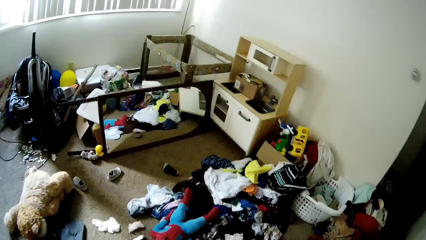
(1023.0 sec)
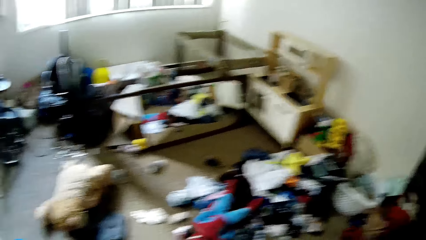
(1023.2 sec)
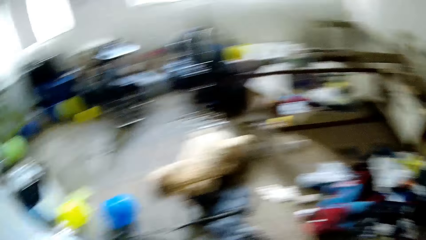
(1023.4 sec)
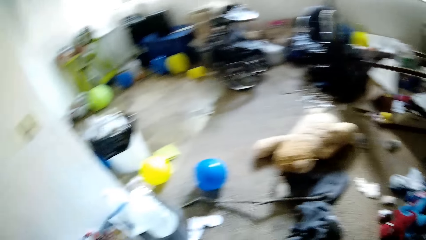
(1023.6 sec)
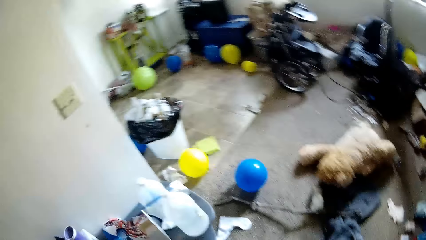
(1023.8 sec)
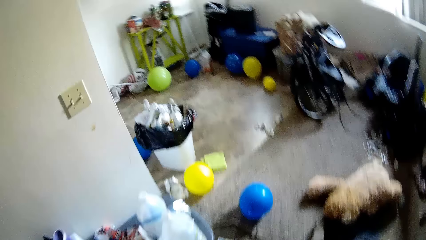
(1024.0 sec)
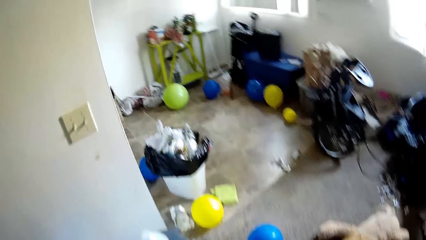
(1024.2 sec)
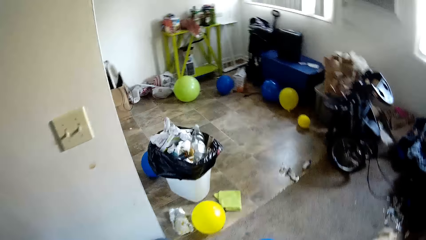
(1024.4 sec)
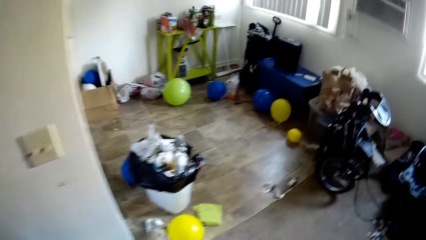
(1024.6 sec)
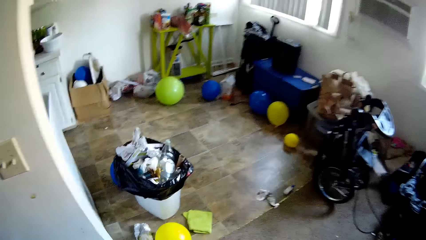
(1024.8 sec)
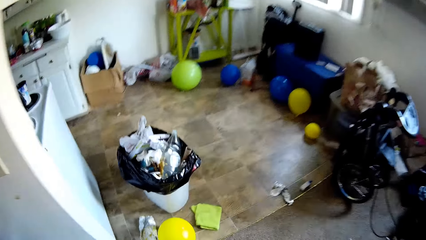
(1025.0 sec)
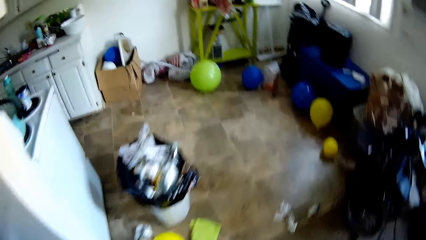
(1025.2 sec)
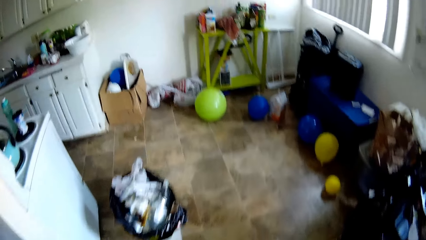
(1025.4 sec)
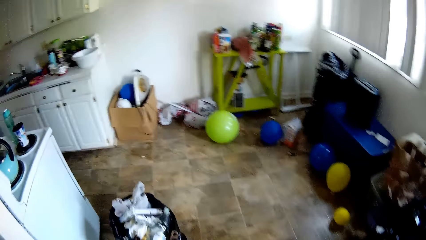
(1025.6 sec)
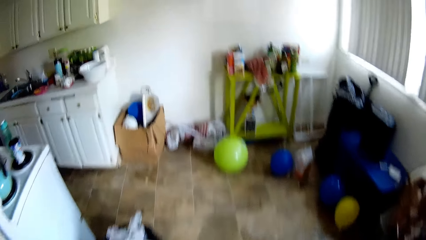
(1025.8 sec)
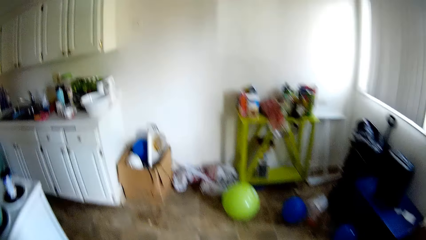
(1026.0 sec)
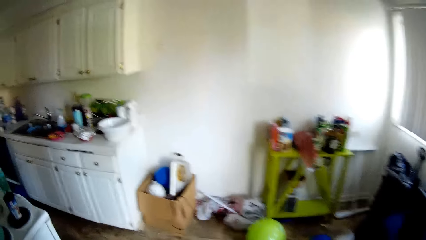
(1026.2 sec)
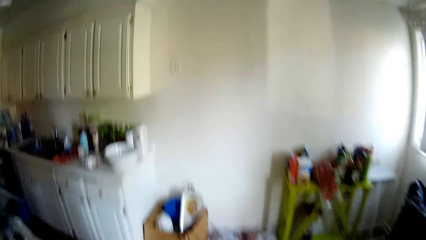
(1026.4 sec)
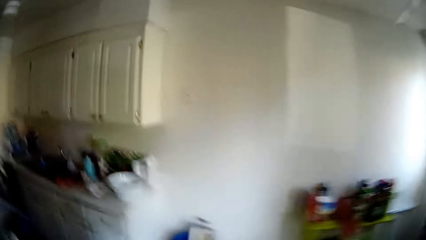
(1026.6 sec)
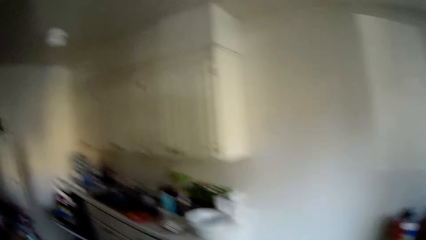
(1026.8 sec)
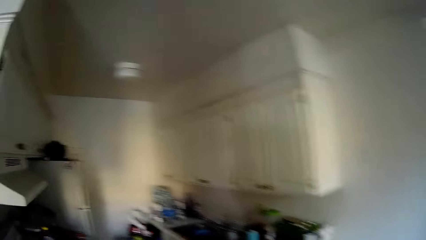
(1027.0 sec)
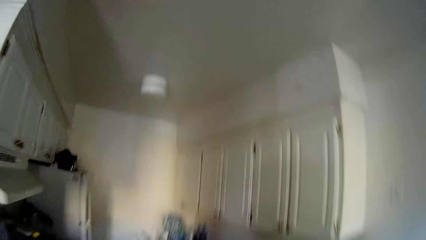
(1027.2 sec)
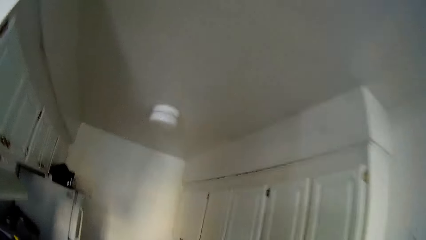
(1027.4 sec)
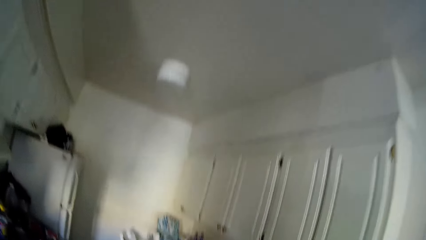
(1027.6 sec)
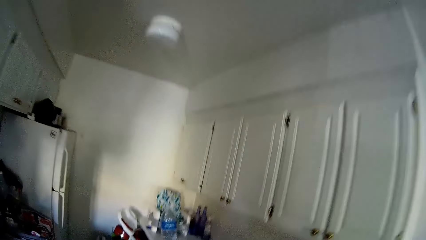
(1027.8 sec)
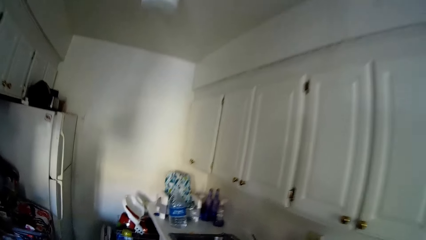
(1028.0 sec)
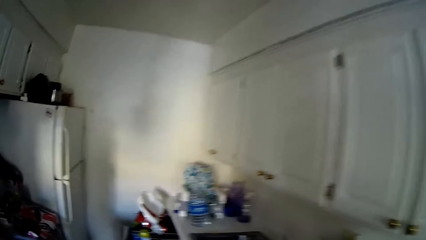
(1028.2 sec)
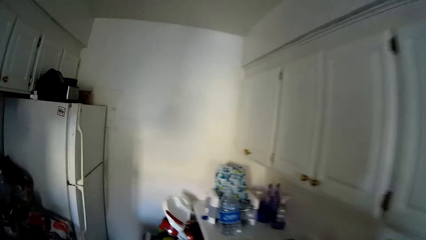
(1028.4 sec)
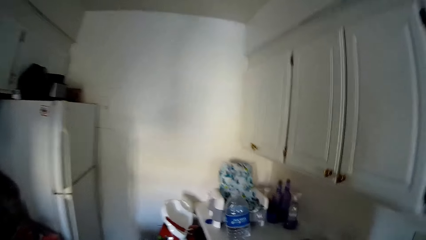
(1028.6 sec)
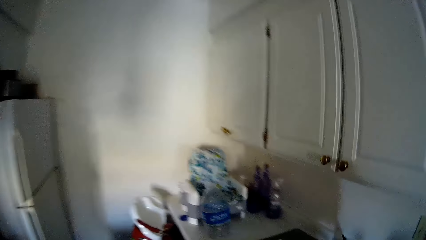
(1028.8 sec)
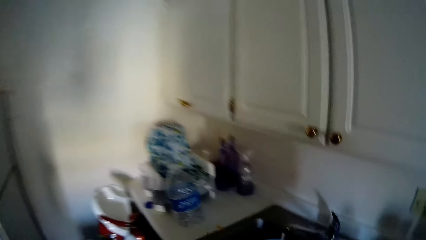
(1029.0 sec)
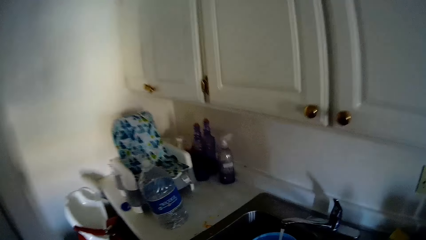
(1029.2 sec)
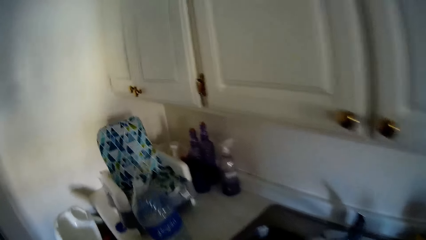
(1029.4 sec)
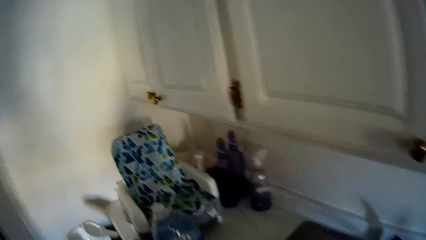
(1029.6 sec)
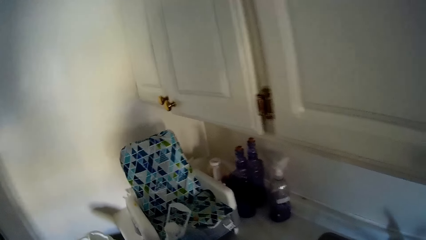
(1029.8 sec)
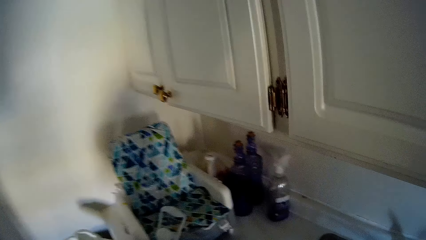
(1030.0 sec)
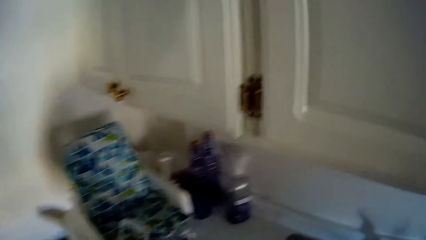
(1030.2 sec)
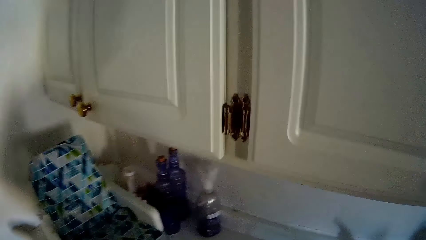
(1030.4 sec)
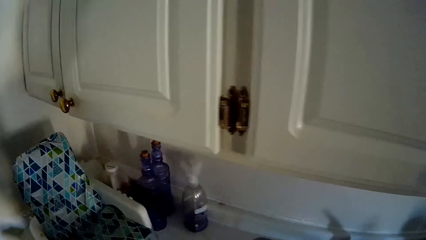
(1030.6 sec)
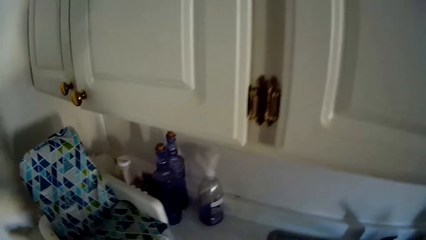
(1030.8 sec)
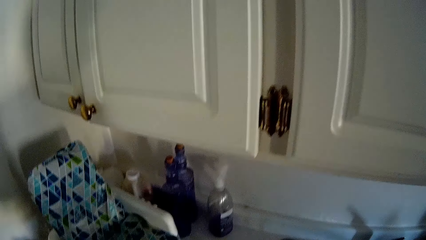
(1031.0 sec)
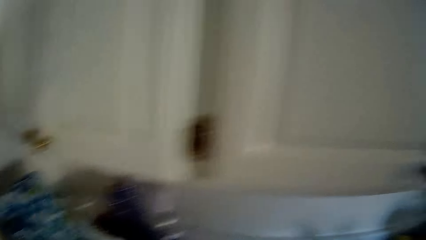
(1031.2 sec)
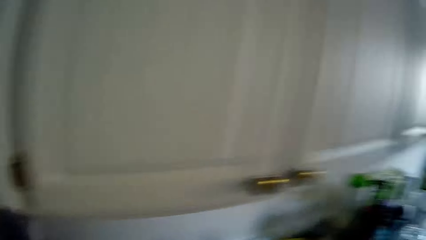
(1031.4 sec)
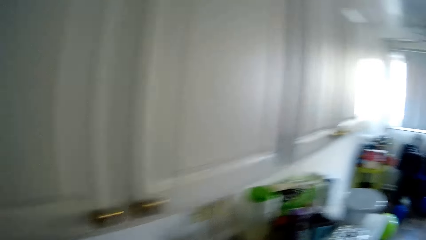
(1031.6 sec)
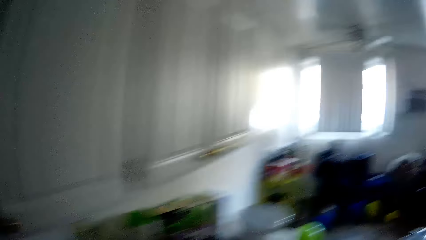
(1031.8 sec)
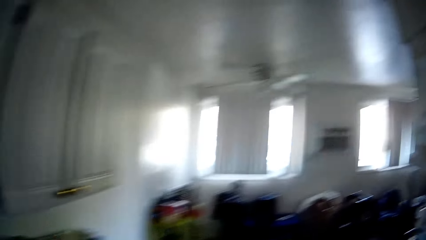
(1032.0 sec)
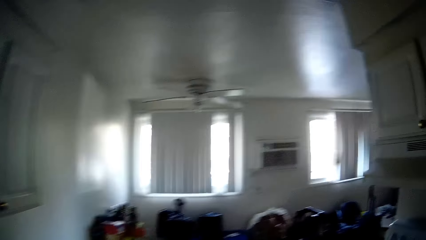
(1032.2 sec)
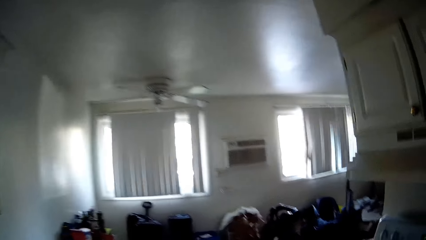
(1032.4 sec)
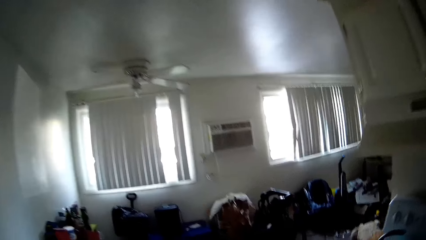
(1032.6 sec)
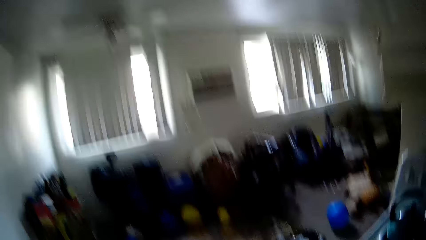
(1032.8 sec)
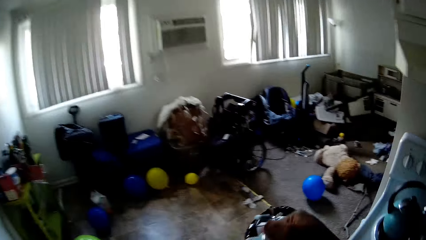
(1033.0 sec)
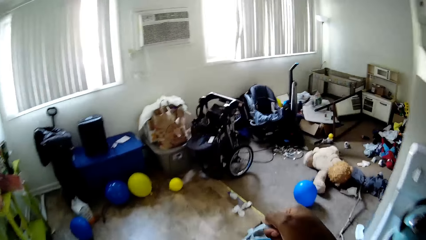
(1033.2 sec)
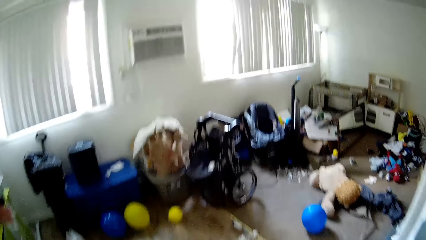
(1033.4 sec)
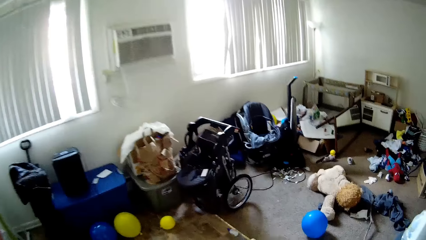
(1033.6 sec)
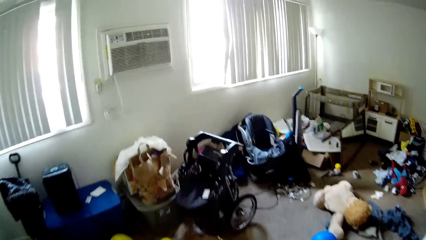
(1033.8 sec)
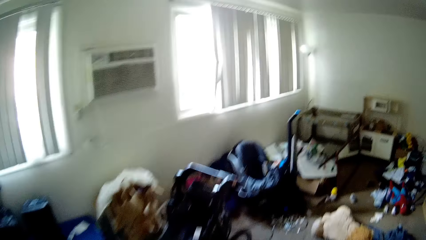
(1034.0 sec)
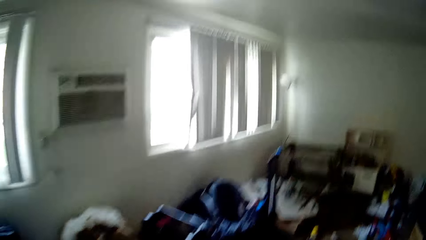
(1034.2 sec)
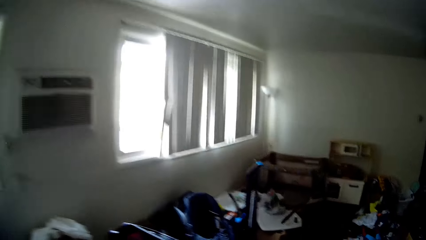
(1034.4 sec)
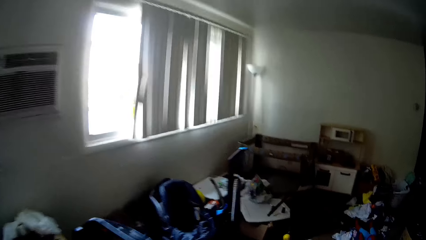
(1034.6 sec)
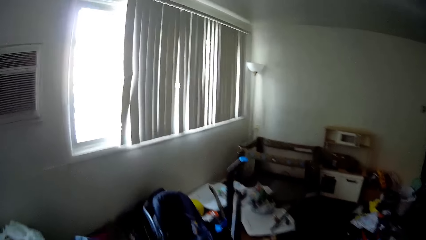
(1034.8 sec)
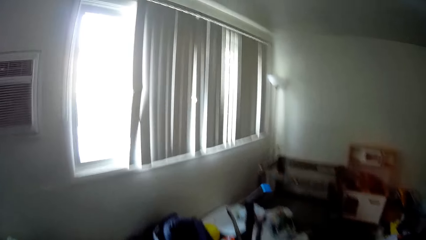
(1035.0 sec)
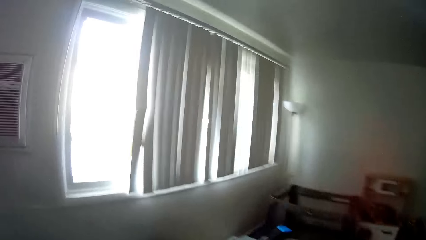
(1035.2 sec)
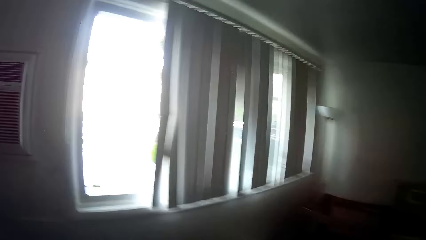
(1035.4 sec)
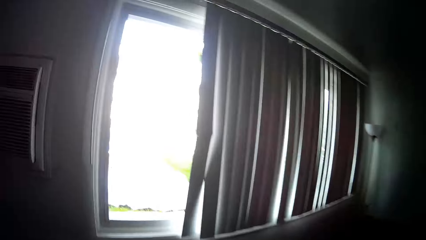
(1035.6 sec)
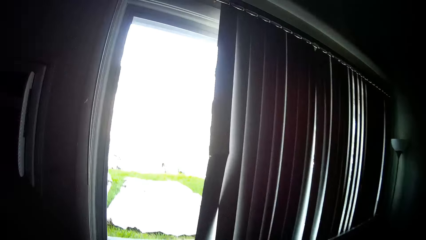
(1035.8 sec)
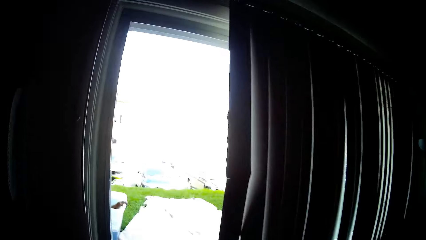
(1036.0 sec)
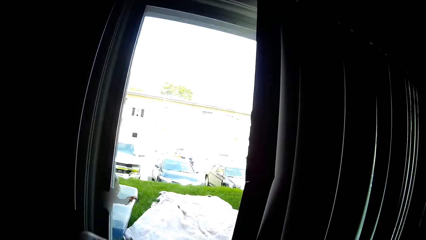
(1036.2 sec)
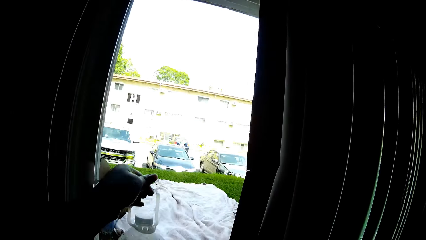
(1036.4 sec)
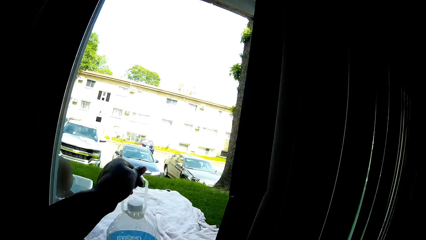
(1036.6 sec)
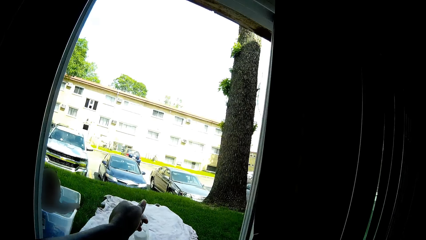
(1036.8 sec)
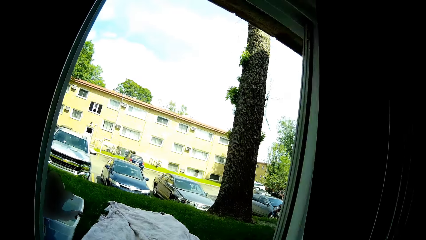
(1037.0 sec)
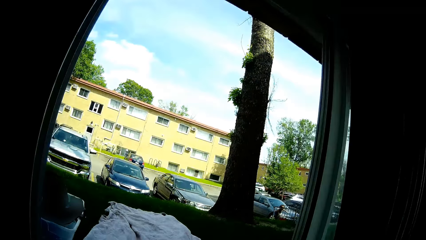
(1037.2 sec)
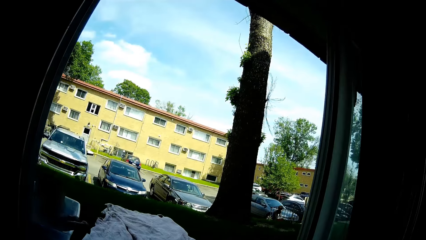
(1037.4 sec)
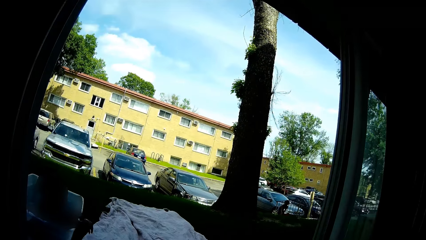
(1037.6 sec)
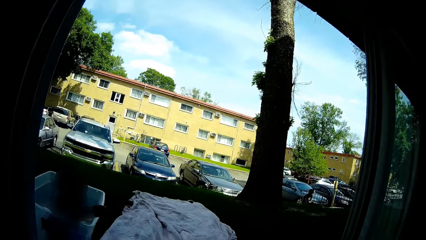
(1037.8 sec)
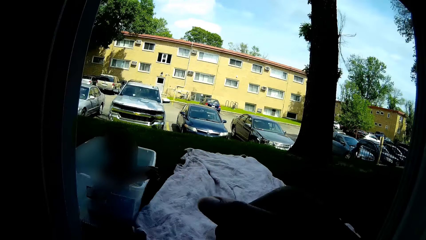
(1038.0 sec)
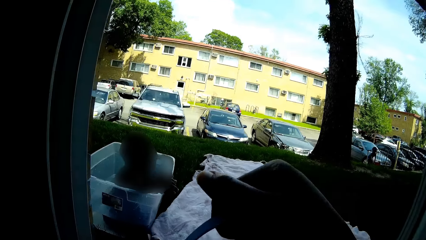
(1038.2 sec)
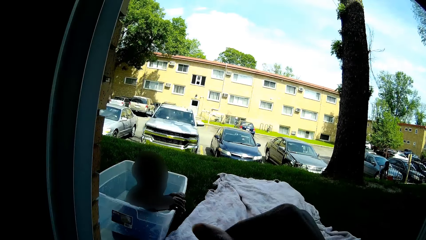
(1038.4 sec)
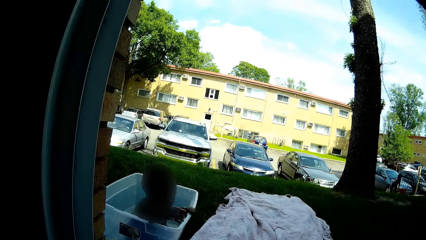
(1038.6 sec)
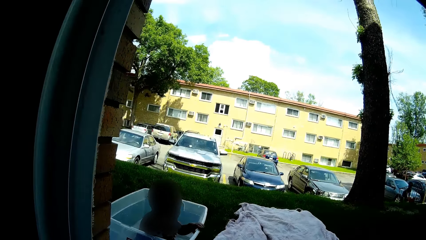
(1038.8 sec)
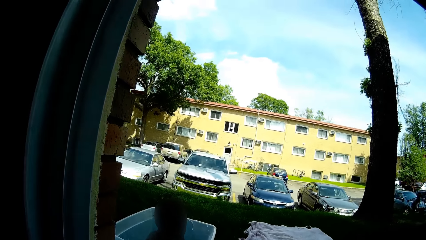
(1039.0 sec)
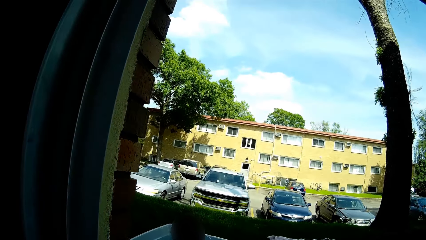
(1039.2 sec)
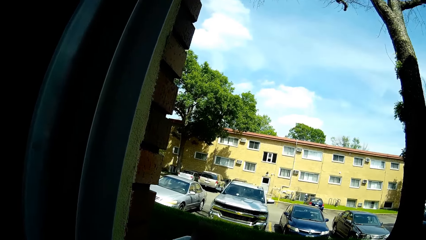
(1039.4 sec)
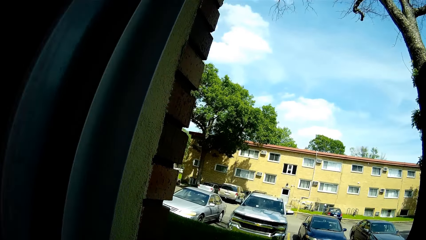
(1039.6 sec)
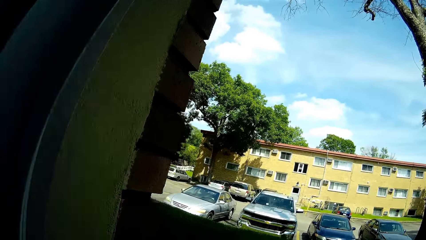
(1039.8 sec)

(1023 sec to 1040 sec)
The camera wearer walks out of the living room into the kitchen. She carries a pail of water in her right hand. She walks out of the kitchen to the window. She drops the bottle of water outside through the window with her left hand.
